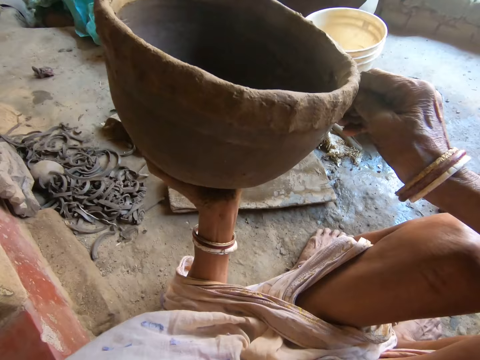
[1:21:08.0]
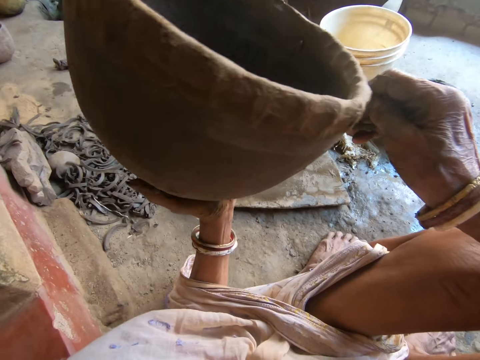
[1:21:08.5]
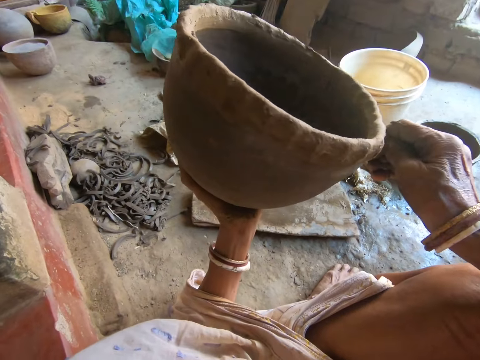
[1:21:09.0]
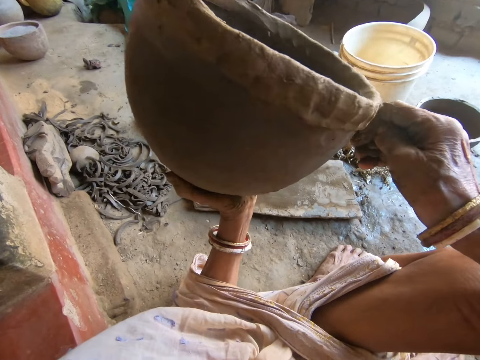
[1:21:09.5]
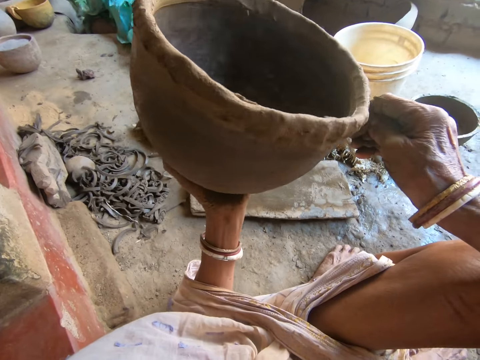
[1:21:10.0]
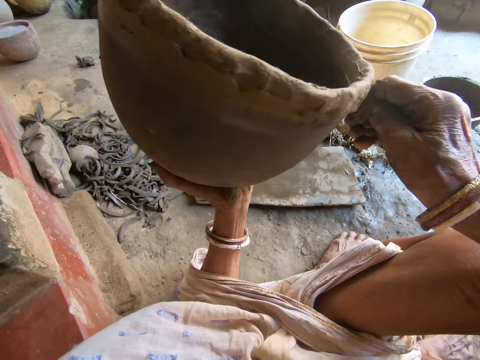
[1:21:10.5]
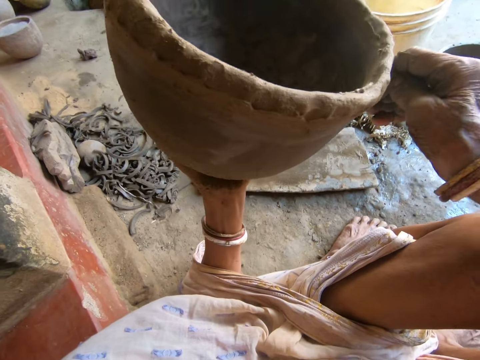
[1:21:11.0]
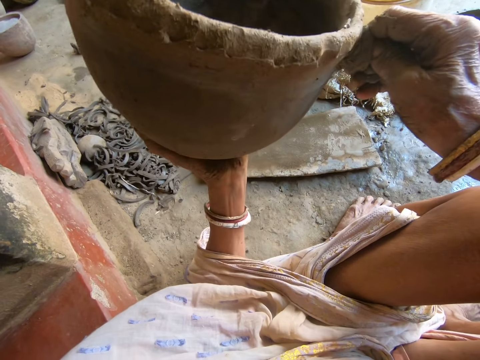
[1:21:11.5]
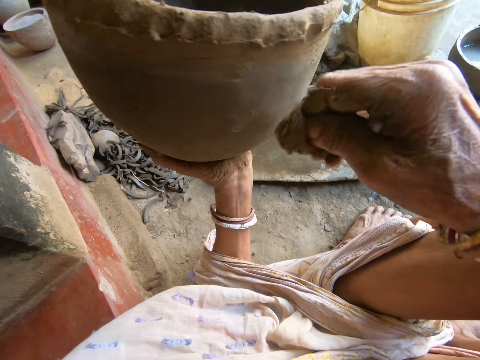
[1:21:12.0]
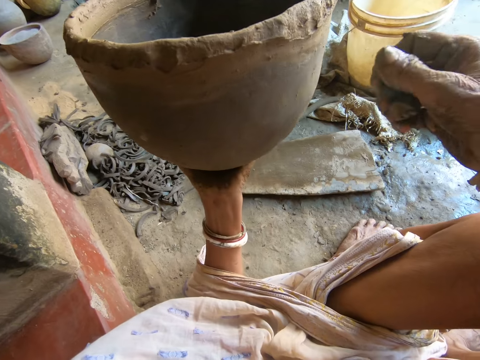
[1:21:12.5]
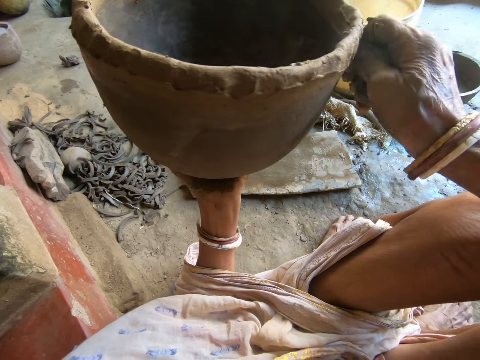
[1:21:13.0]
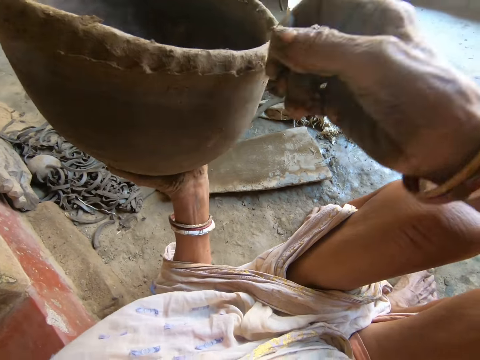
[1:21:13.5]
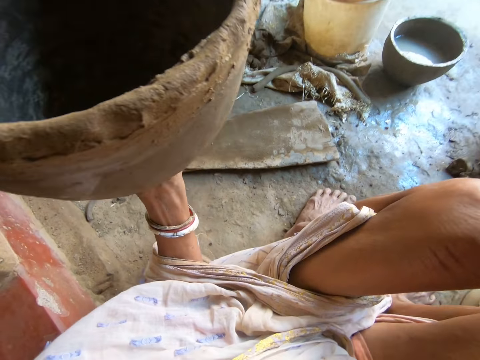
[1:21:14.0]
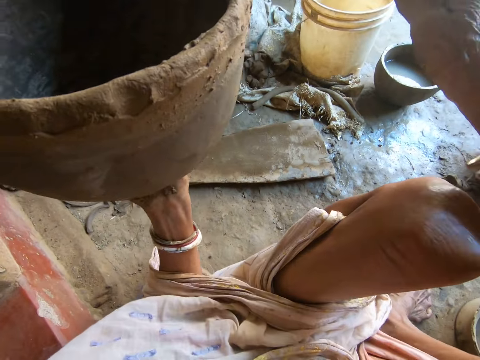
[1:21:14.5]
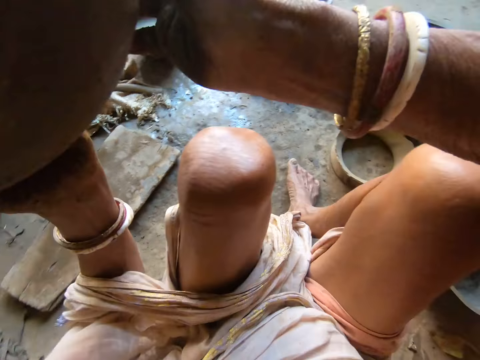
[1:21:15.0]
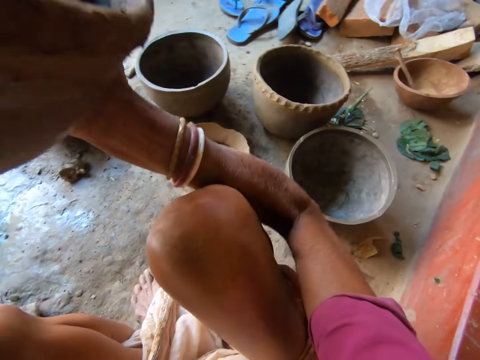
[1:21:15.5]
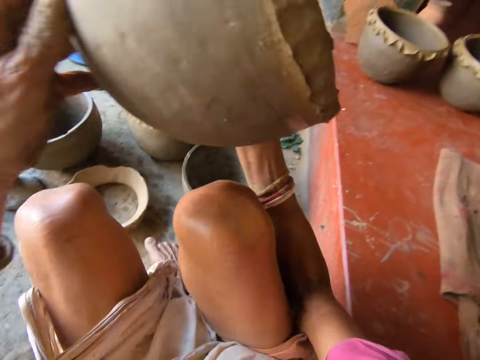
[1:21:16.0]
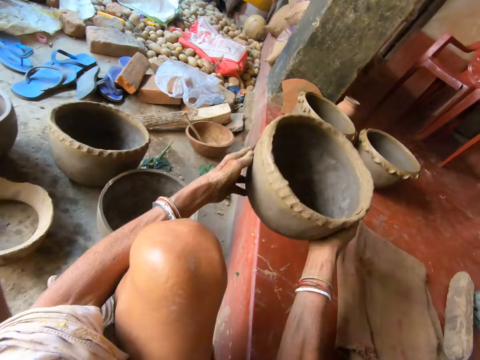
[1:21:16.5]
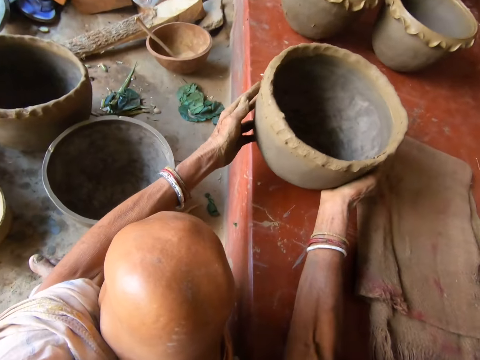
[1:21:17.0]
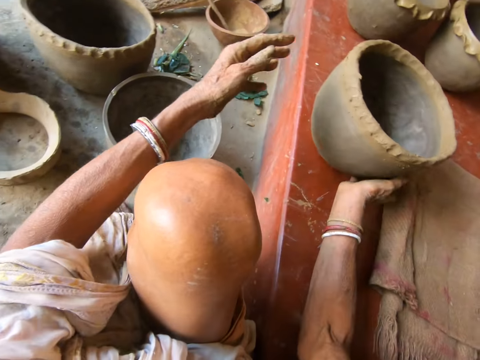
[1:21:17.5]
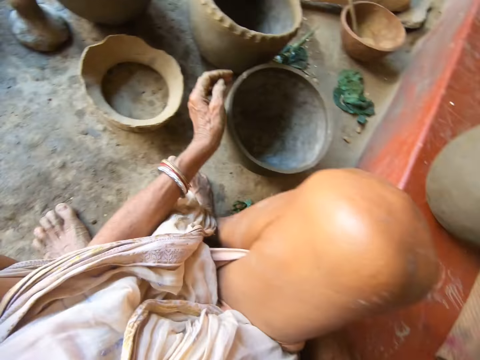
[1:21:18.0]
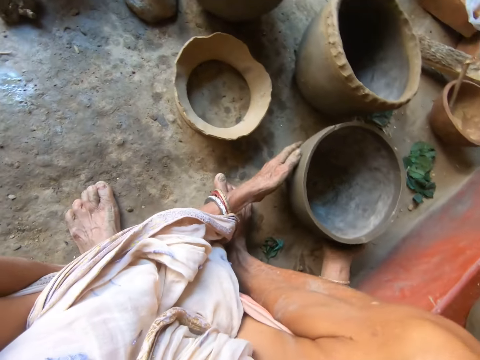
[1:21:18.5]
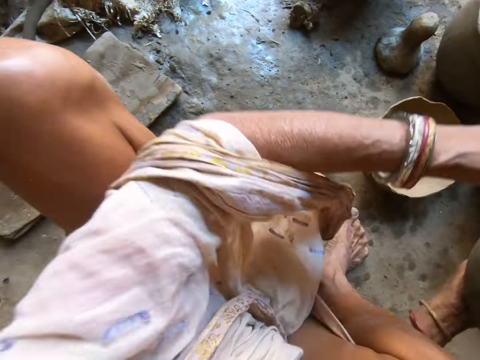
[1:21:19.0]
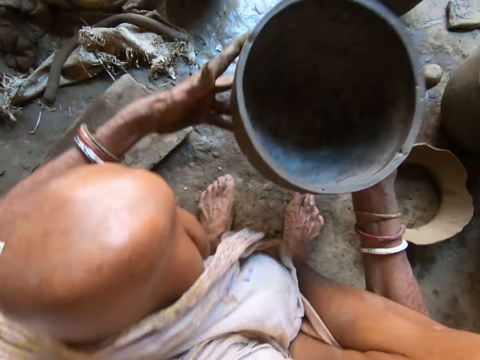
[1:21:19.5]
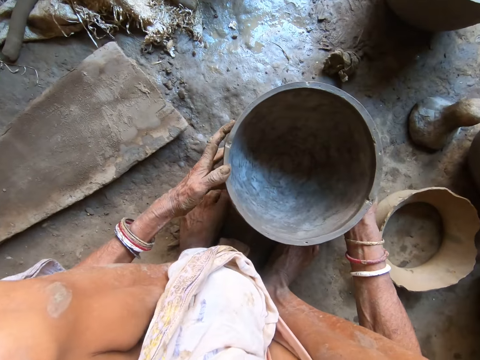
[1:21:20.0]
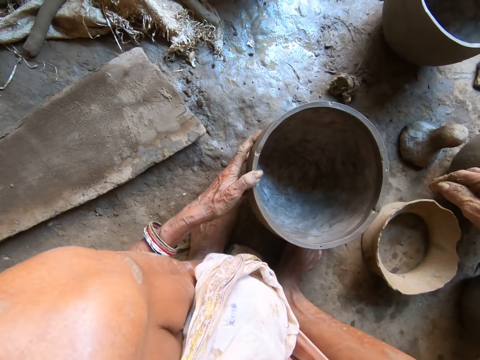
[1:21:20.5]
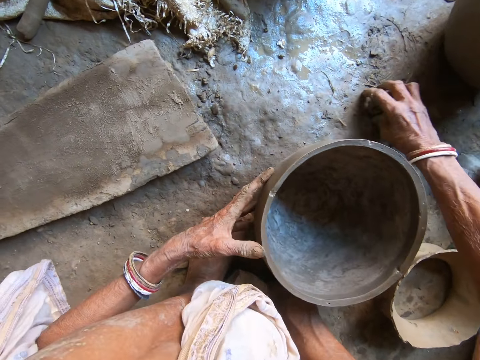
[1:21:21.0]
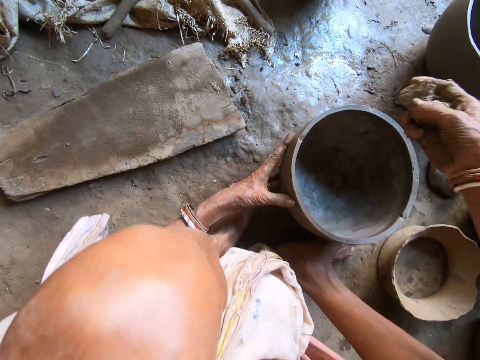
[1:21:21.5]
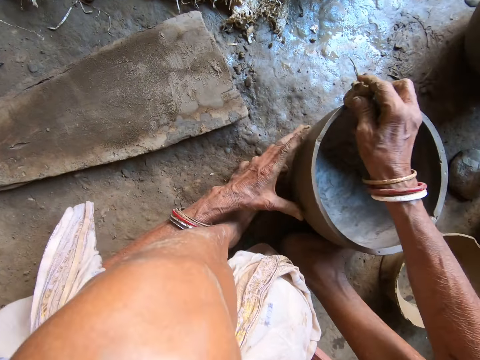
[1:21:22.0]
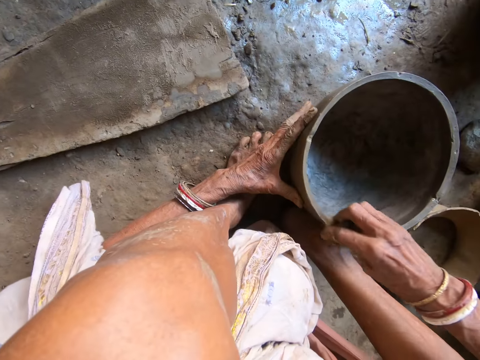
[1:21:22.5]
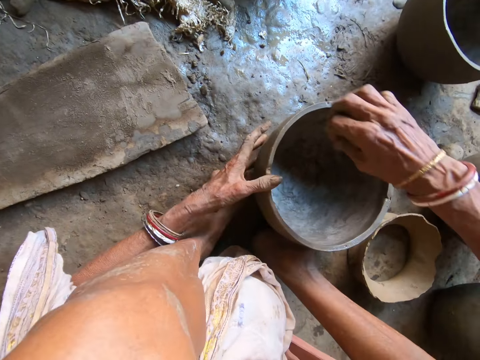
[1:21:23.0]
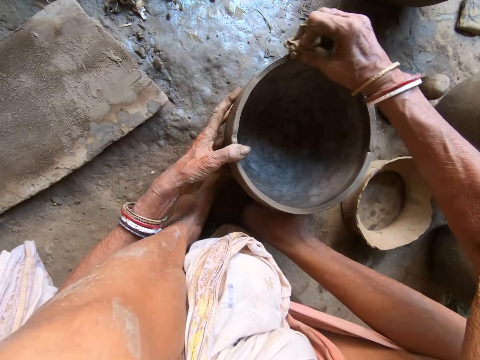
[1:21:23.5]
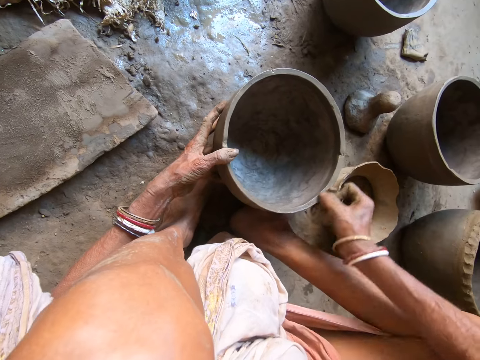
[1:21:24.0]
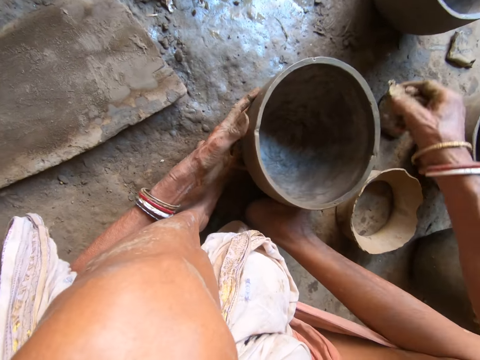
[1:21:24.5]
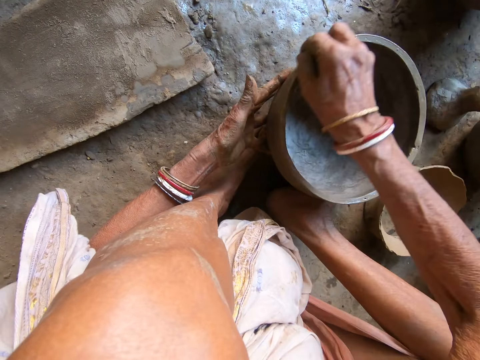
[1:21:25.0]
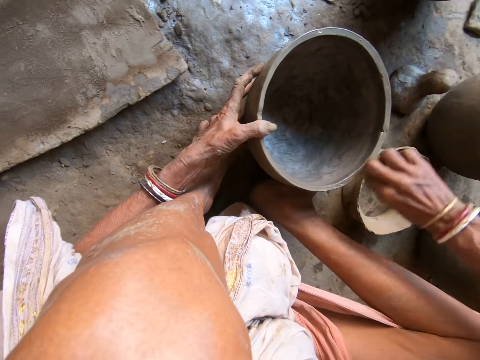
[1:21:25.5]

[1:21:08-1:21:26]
The camera wearer holds the pot with both hands. She drops the pot on the floor with both hands. She picks another pot from the floor with both hands. She drops the pot on the floor with both hands. She picks a sponge or mud from the floor with her right hand. She cleans the pot on the floor with the sponge in her right hand. She smears the pot.

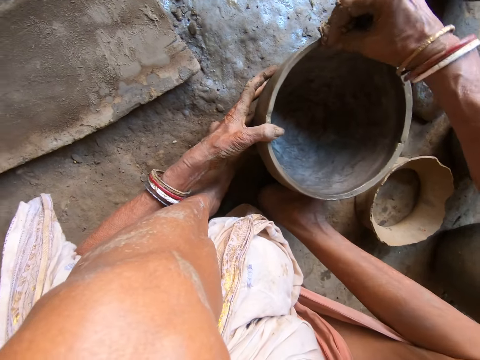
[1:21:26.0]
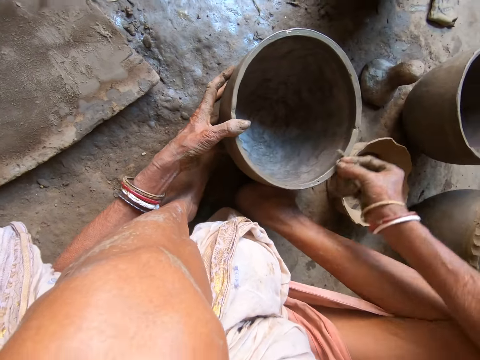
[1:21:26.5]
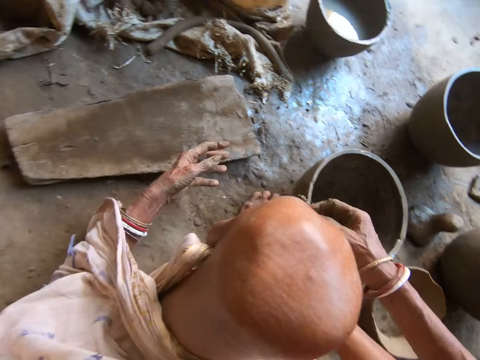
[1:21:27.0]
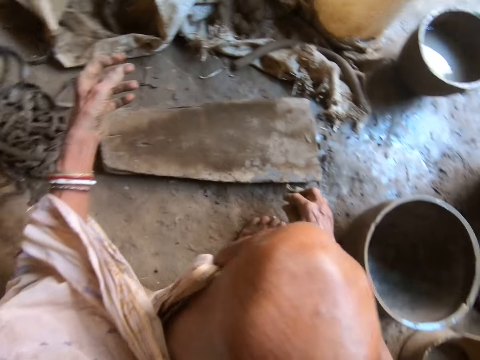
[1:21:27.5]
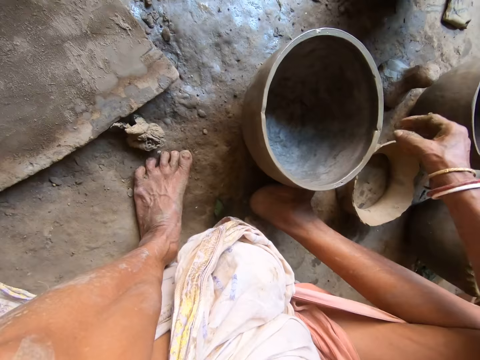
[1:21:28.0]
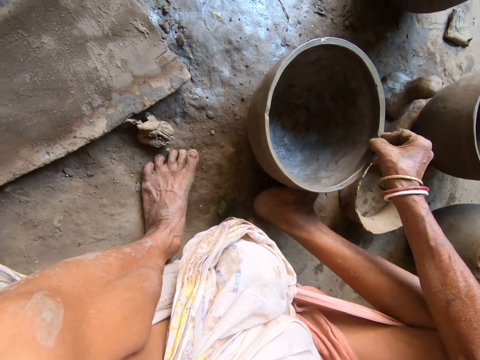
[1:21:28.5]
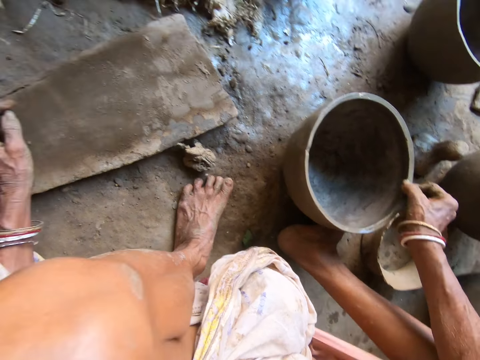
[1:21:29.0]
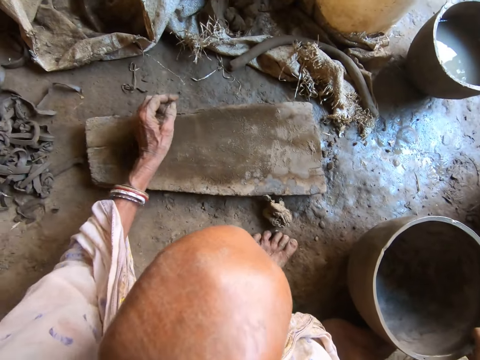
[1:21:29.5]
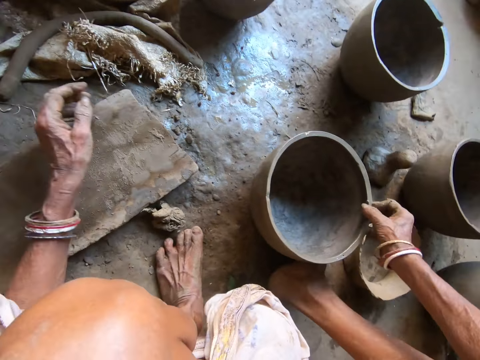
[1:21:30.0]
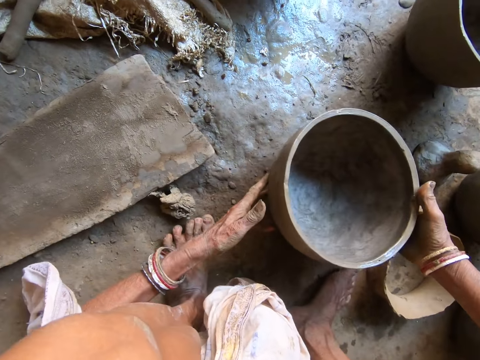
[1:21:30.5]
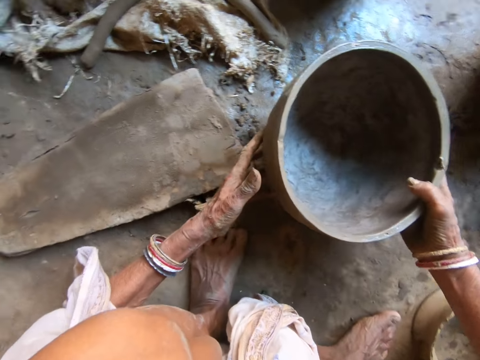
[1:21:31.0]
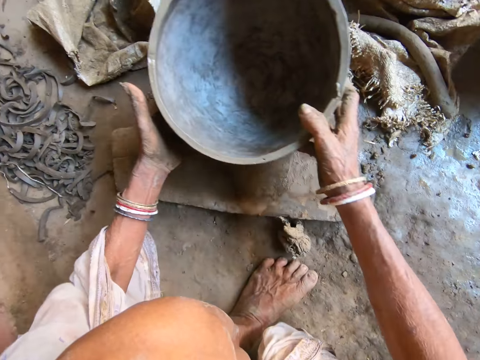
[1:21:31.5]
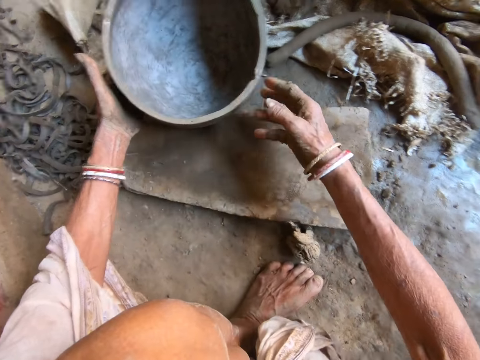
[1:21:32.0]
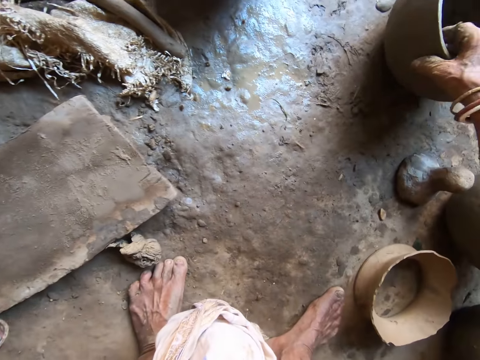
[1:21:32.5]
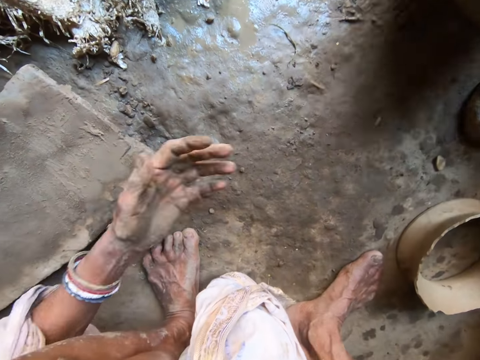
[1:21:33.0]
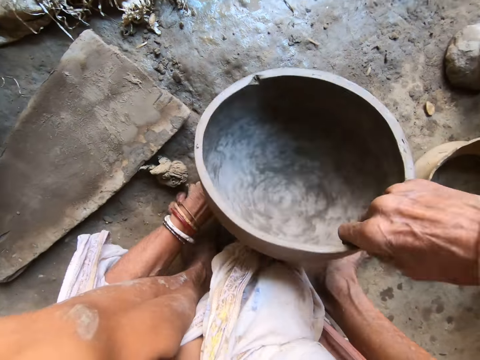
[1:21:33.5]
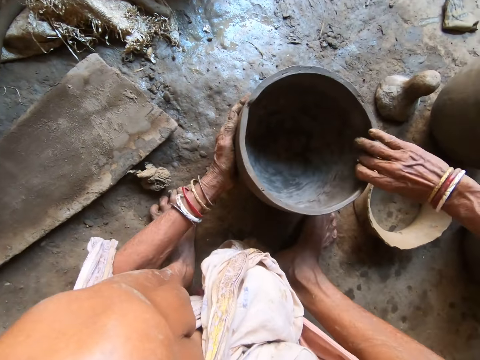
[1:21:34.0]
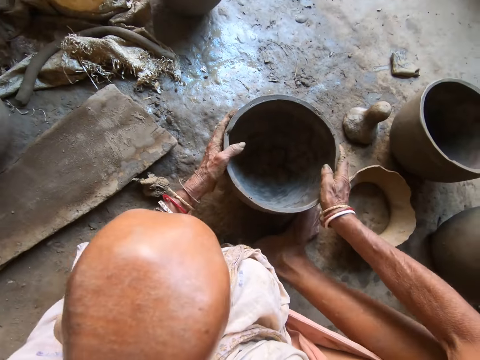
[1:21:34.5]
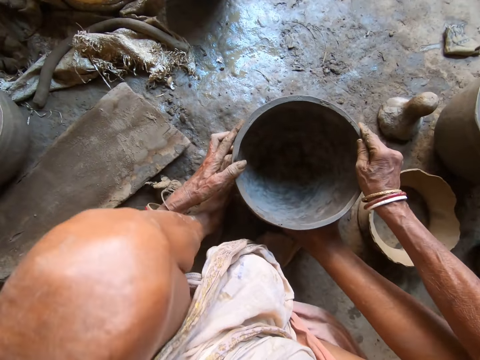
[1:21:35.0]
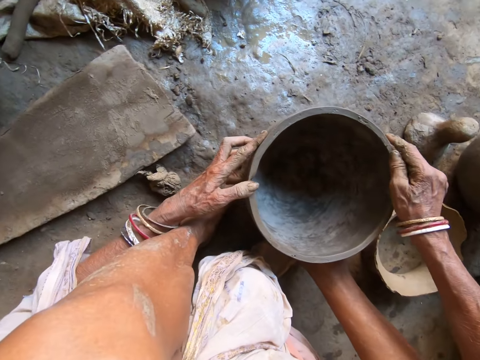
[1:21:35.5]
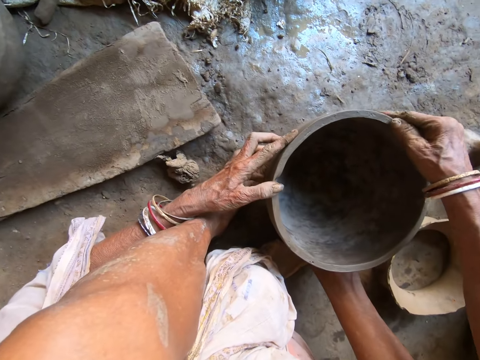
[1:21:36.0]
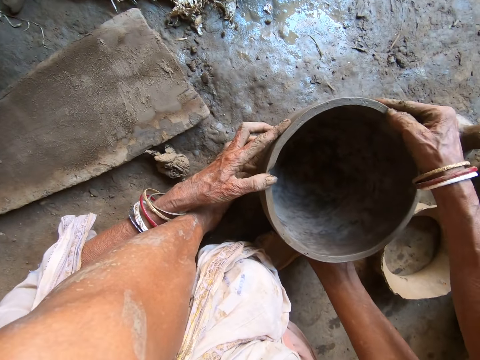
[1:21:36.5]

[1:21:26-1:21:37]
The camera wearer drops the sponge on the floor with her right hand. She holds the pot. She picks the pot from the floor with both hands. She moves the pot. She drops the pot on the floor with both hands. She picks another pot from the floor with her right hand. She holds the pot with both hands. She drops the pot on the floor with both hands. She rubs the pot with her right hand.
